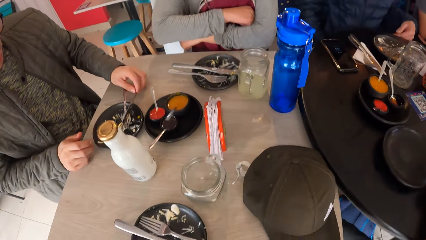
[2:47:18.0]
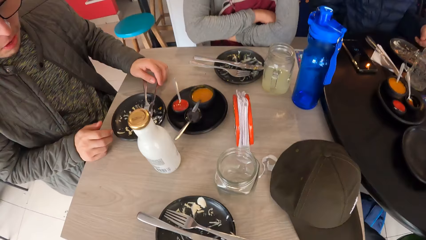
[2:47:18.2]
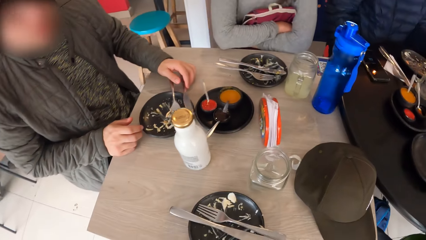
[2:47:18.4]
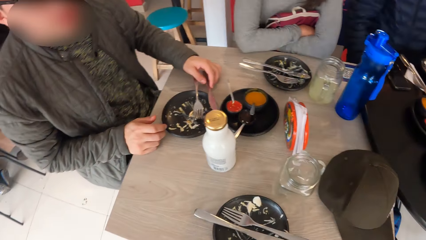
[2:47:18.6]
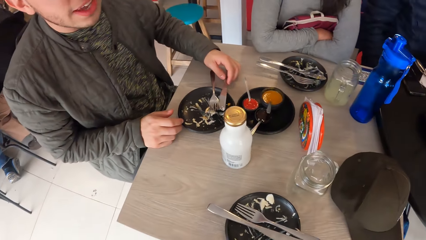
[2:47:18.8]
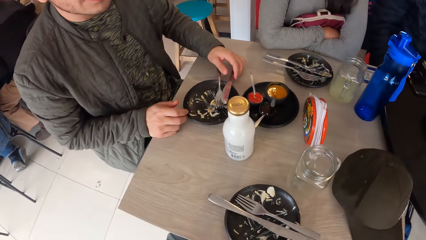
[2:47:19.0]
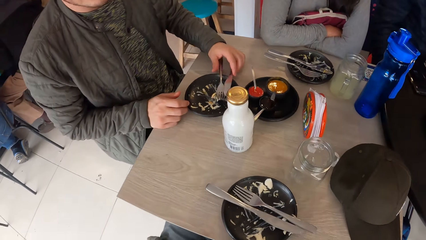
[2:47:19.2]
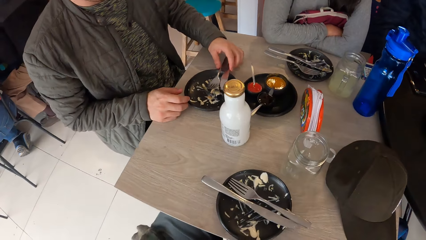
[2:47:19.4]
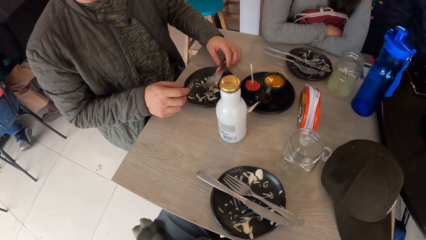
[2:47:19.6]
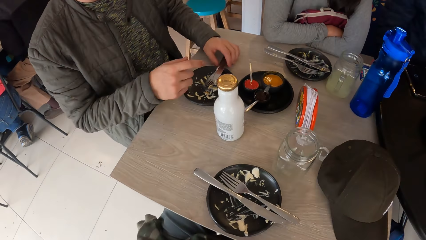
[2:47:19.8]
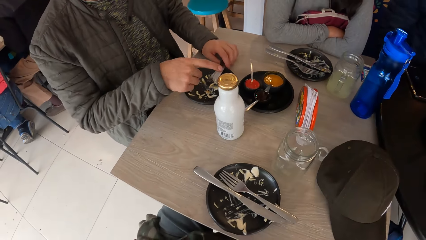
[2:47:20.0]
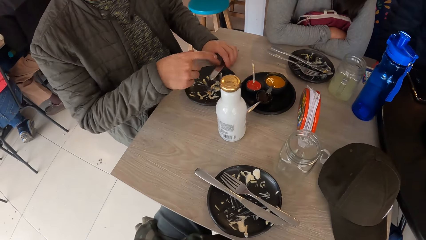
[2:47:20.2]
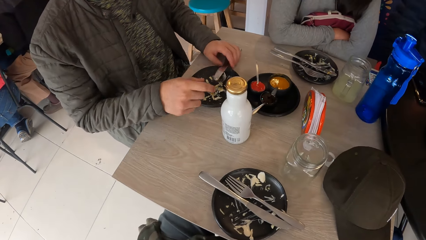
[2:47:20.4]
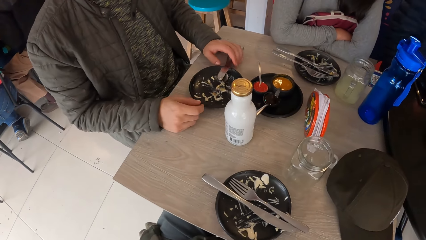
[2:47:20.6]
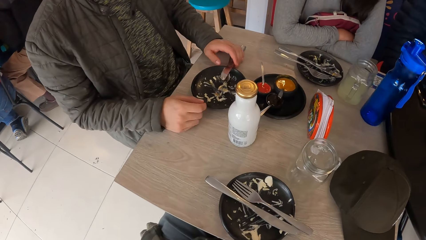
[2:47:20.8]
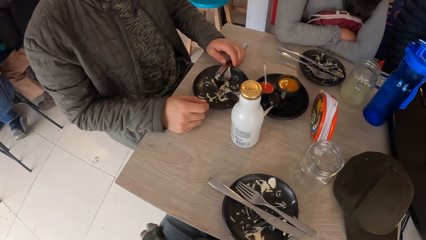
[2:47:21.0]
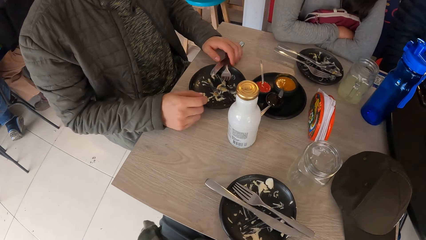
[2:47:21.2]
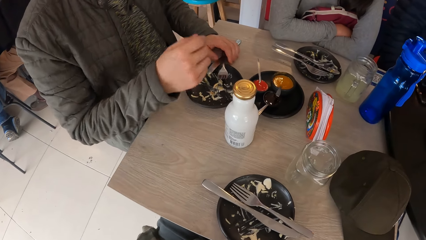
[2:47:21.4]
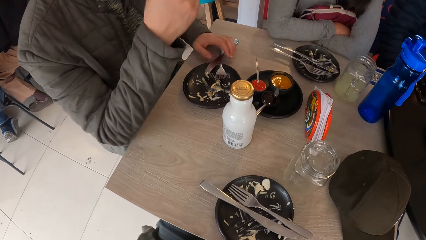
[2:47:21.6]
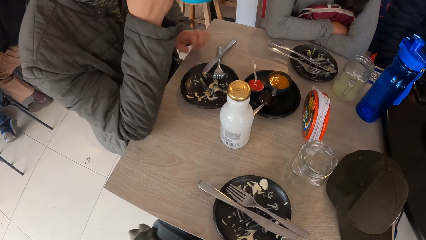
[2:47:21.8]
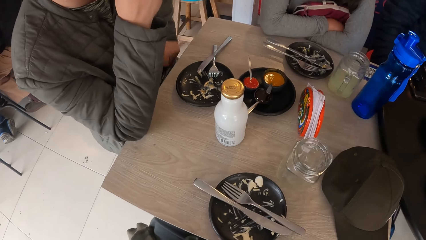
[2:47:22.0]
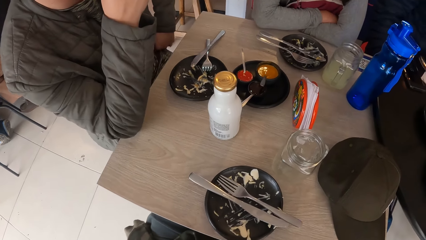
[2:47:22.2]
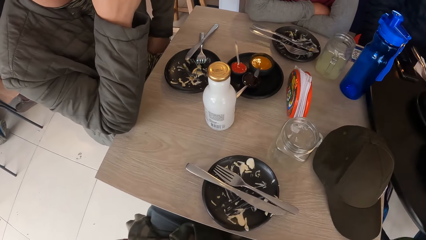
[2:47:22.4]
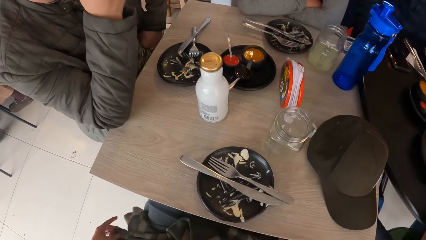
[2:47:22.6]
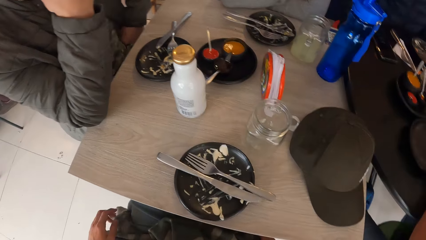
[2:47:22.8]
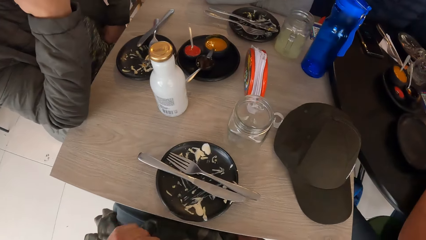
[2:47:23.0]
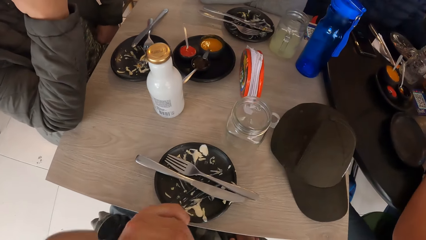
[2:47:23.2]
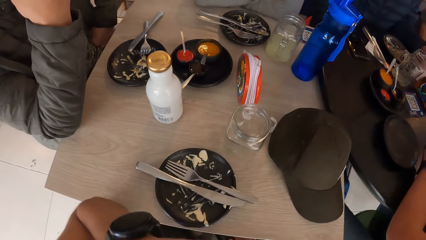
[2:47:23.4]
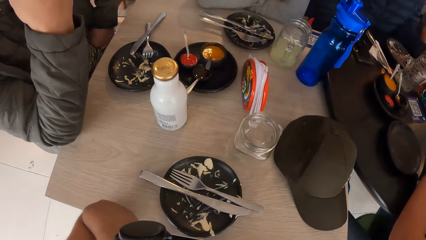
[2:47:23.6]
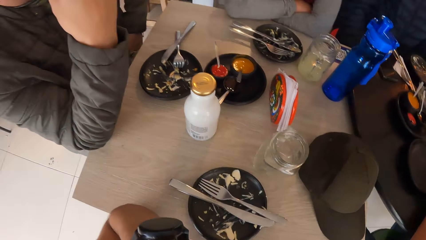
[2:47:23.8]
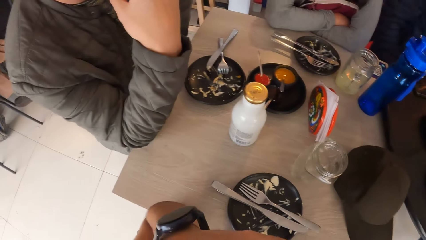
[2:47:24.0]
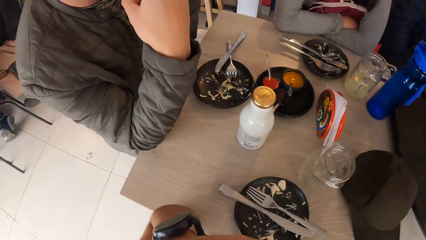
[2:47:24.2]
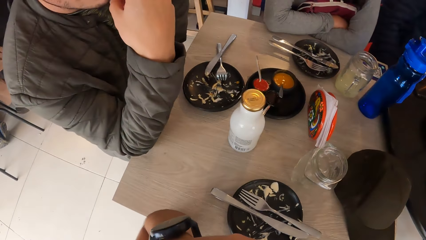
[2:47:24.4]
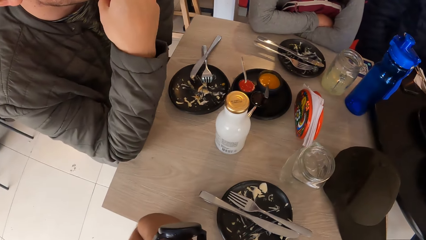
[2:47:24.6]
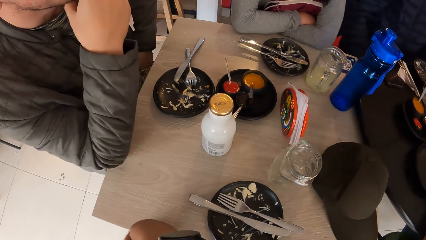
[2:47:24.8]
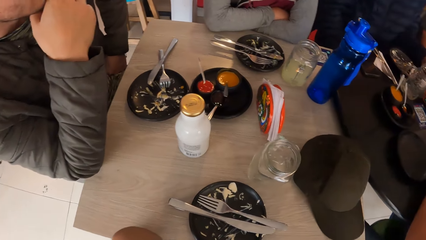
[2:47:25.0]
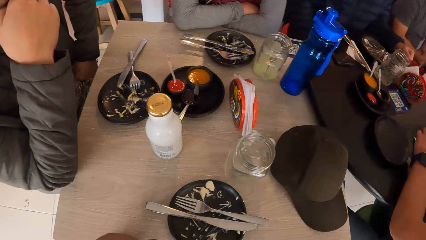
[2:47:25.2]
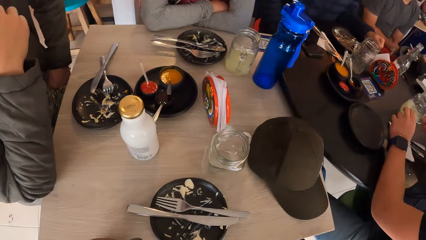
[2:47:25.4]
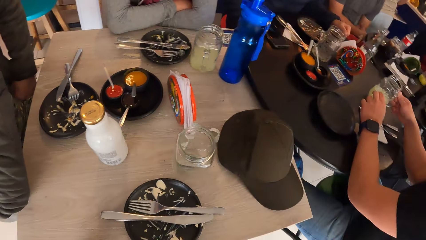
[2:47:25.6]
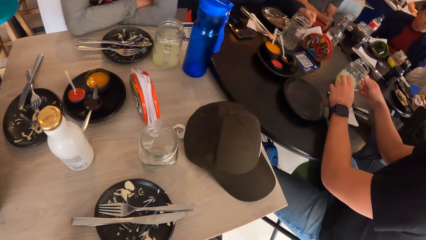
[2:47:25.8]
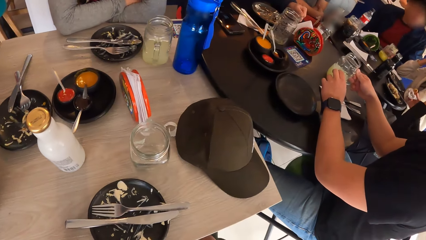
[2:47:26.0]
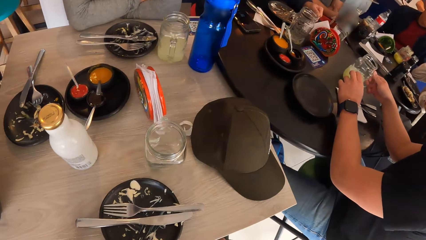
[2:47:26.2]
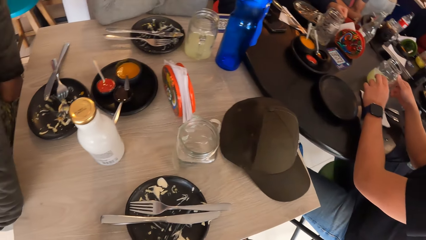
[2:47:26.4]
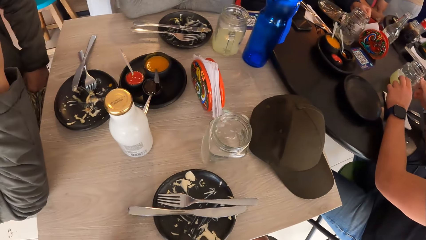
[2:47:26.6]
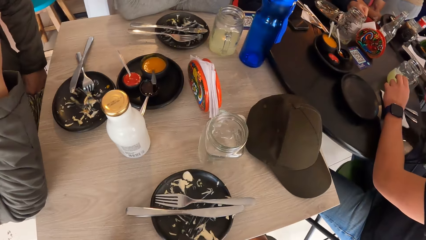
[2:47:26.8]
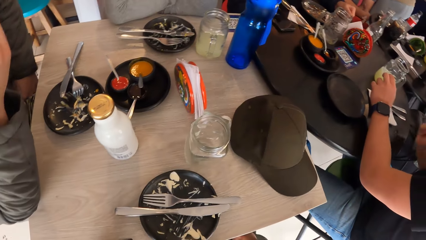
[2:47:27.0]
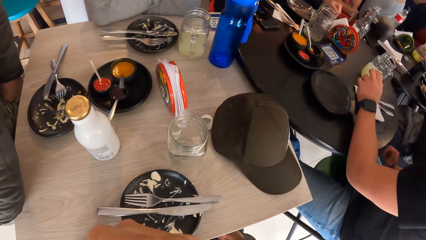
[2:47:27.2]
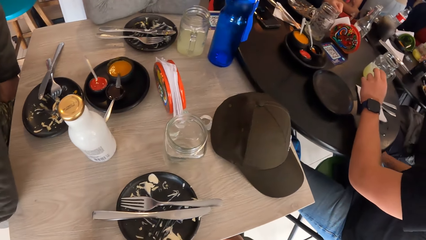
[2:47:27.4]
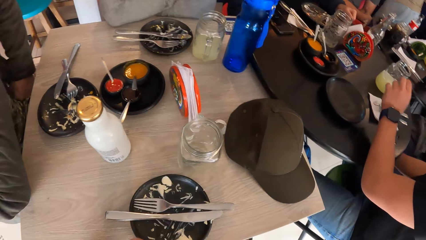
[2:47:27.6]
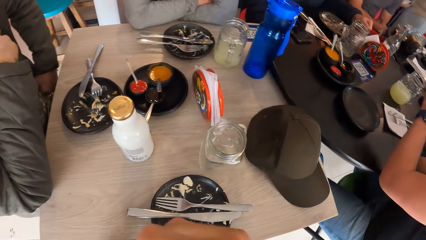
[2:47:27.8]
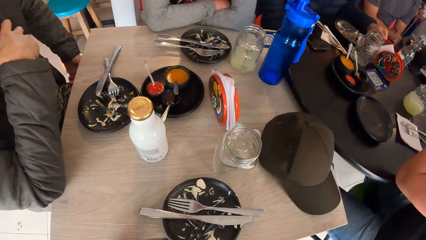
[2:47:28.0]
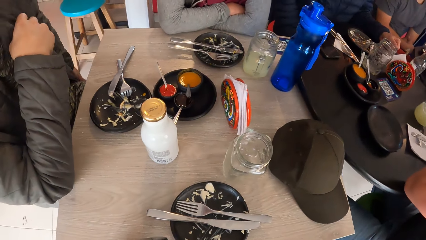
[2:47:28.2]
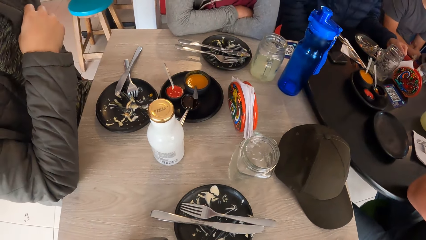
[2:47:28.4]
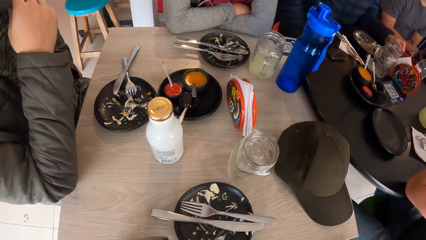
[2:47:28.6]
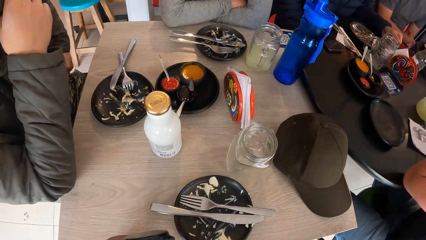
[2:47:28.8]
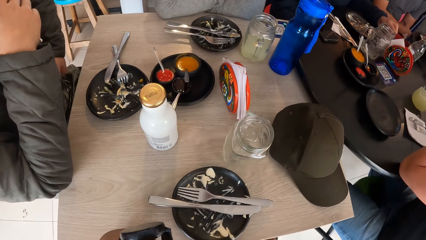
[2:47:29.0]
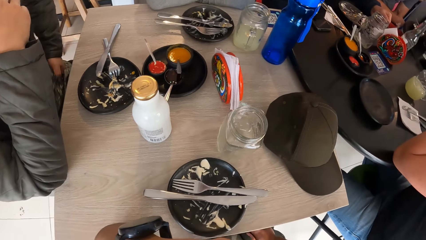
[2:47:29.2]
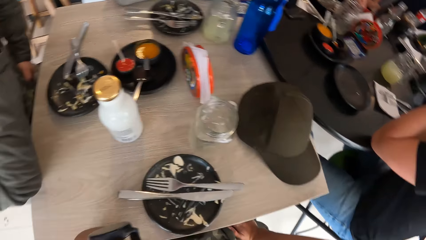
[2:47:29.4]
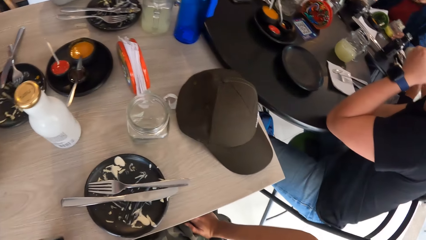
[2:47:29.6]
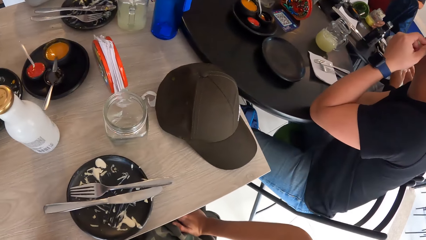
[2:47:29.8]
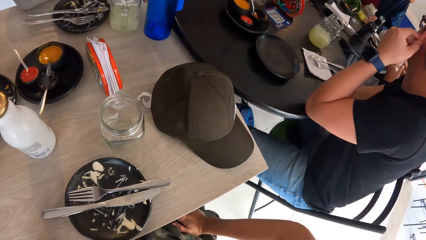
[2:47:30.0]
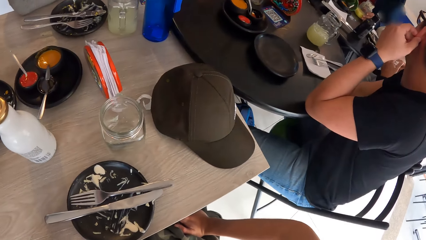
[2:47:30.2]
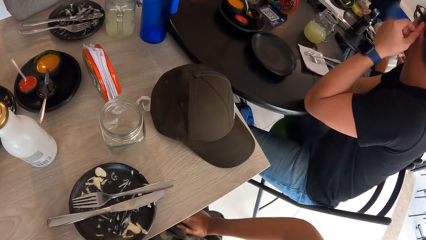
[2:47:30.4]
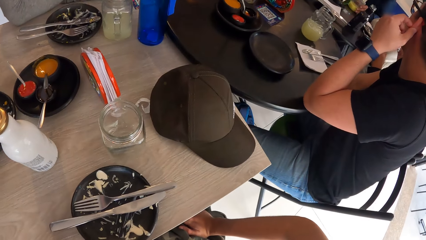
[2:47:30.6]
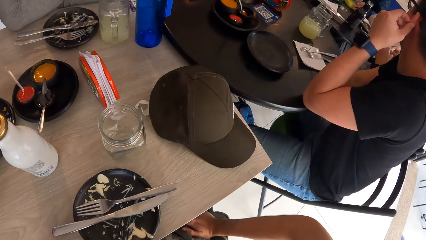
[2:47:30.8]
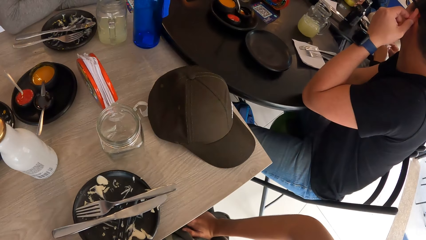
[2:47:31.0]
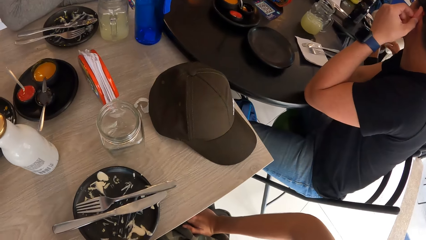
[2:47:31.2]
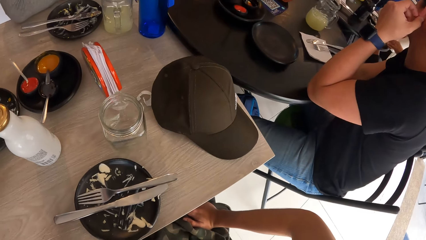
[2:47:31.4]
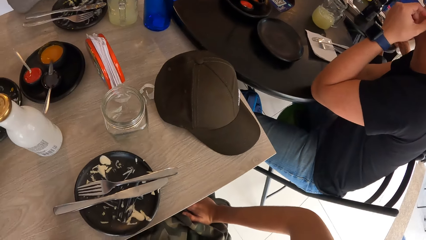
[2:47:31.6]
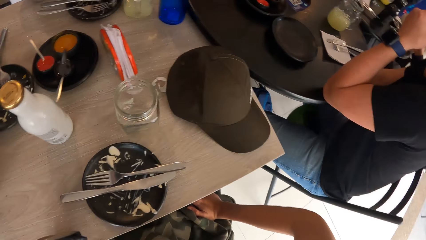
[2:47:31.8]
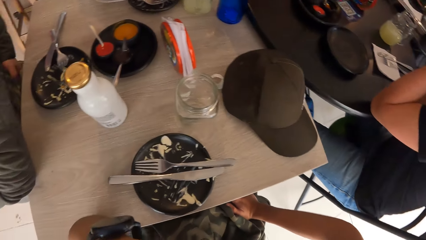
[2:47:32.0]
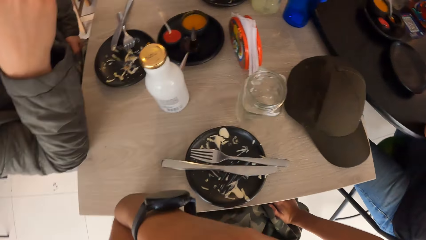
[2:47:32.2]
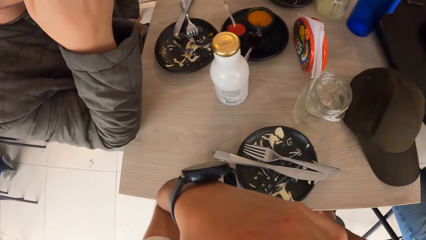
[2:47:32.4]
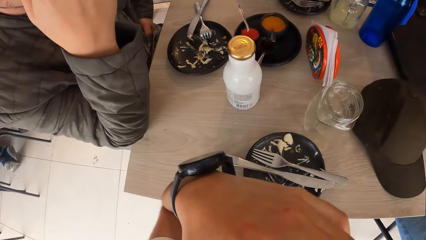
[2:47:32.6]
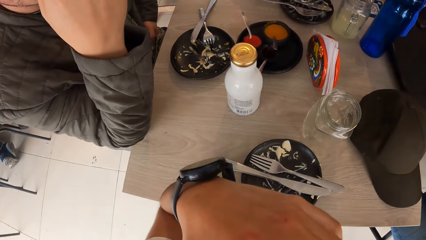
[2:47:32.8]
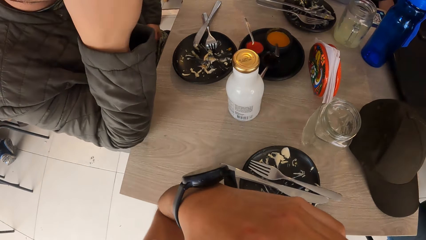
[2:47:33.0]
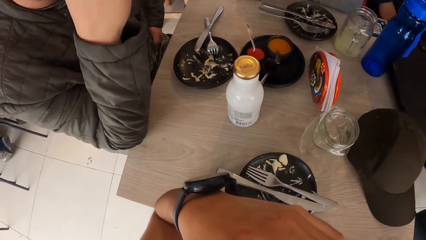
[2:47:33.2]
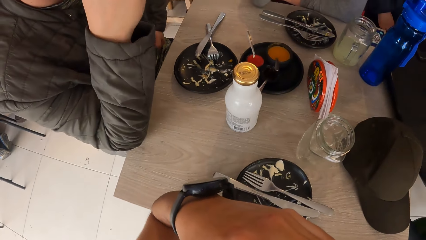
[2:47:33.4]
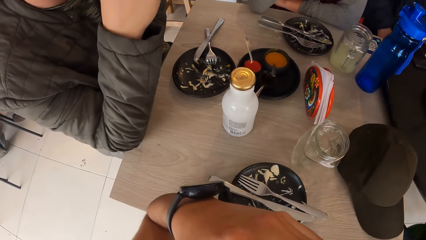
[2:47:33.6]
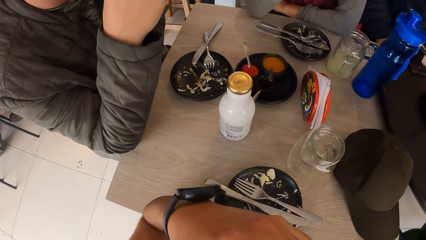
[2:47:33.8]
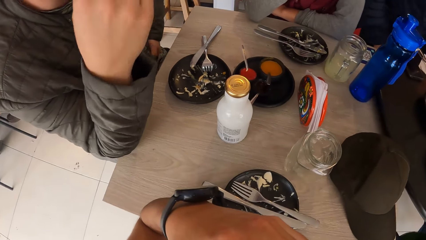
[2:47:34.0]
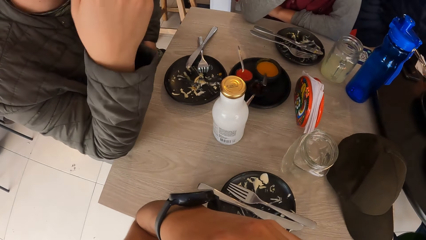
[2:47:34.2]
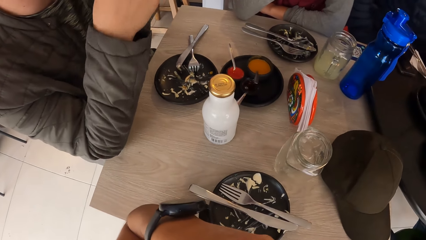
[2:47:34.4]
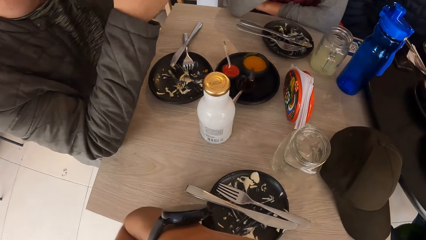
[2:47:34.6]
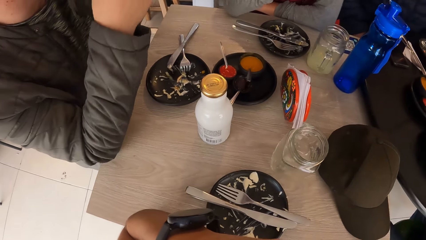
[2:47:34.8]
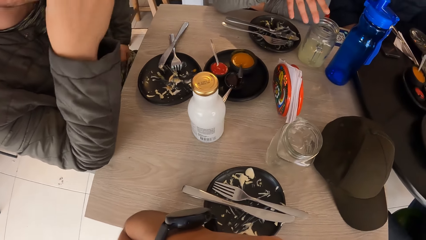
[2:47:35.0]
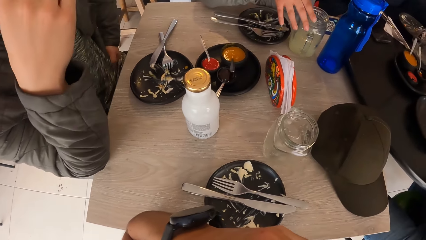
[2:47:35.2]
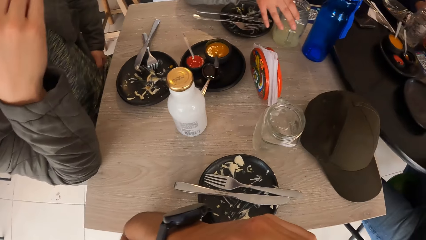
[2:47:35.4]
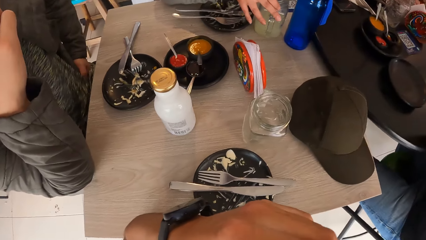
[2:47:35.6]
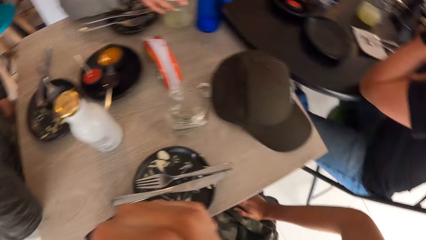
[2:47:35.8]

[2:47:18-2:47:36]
A woman grips a bag on her legs with both hands. The woman folds her hands. A man interacts with the camera wearer. The man moves the fork and the knife on the plate with his left hand. The man moves his hand and puts his hand on his waist. Another man holds a cup on the table with his right hand. The camera wearer looks around. Another man holds a cup on the table with his left hand. The first man moves his hand. The woman picks up the cup from the table with her right hand.
